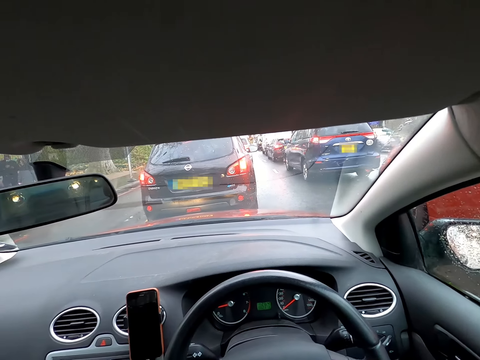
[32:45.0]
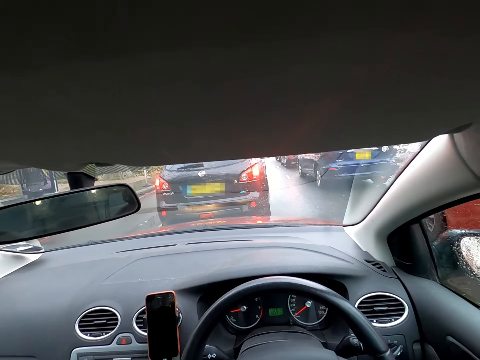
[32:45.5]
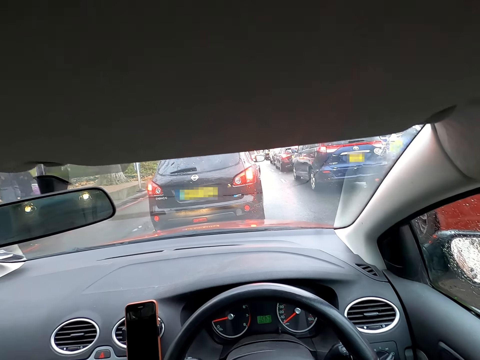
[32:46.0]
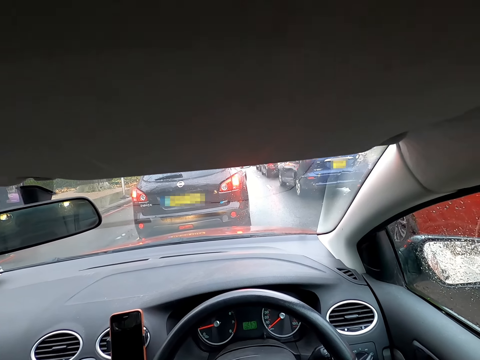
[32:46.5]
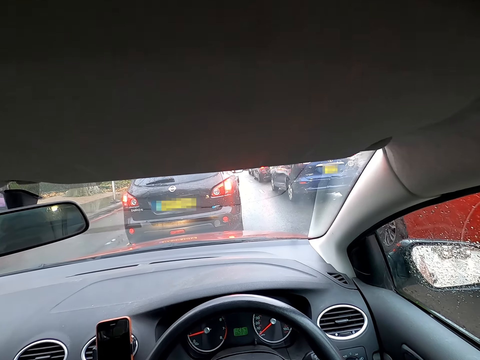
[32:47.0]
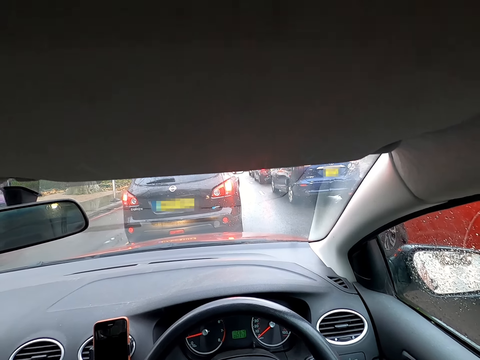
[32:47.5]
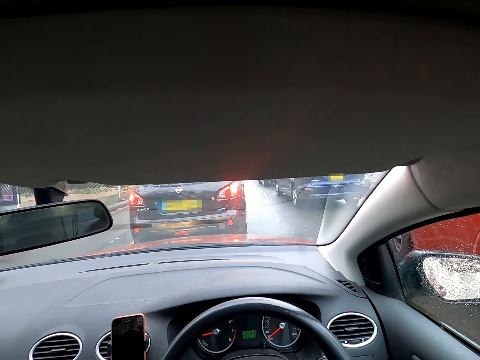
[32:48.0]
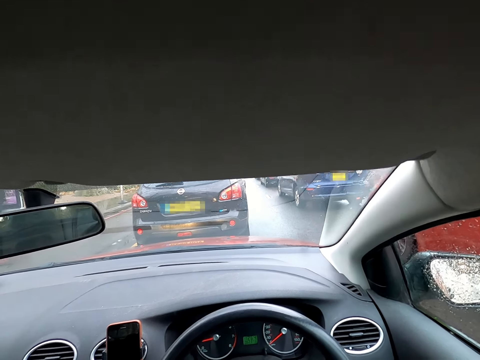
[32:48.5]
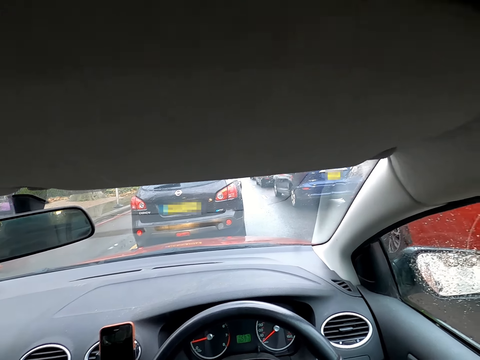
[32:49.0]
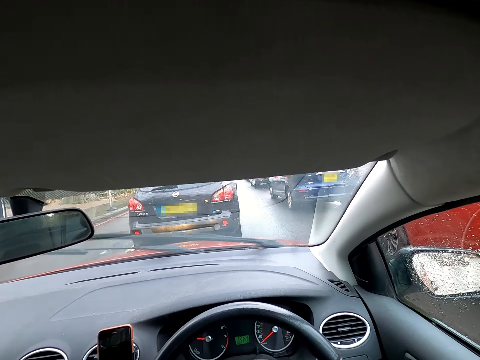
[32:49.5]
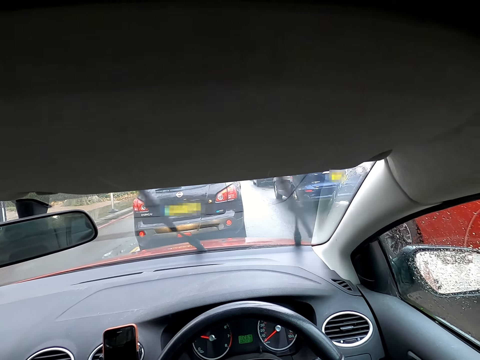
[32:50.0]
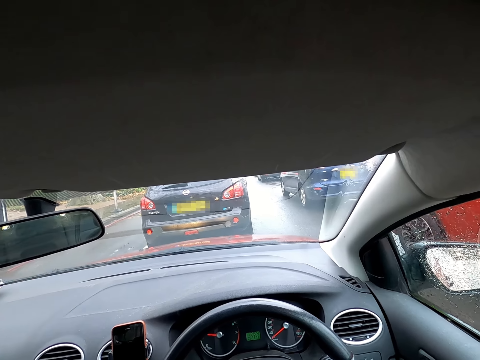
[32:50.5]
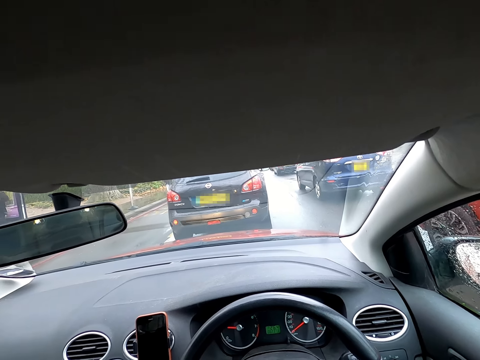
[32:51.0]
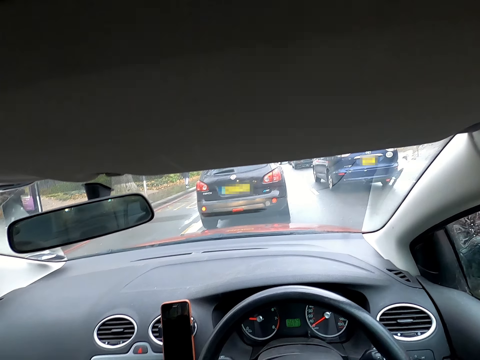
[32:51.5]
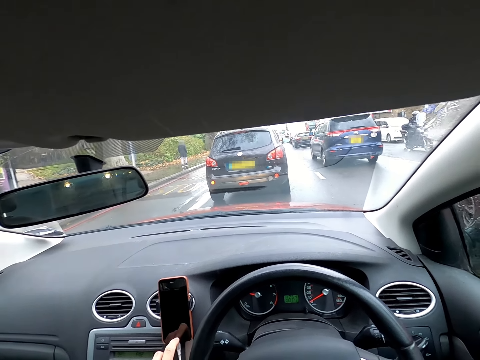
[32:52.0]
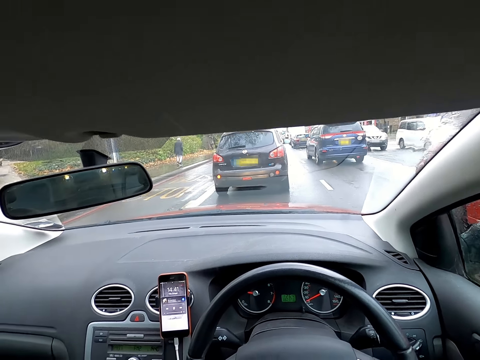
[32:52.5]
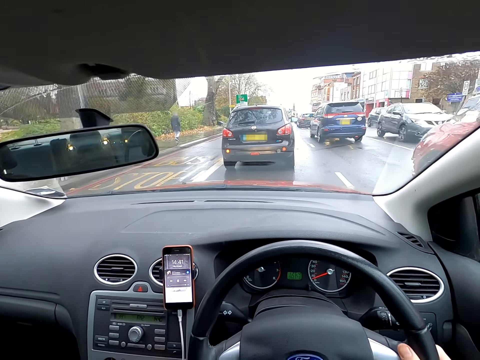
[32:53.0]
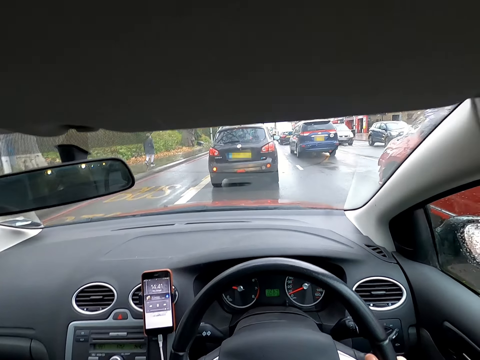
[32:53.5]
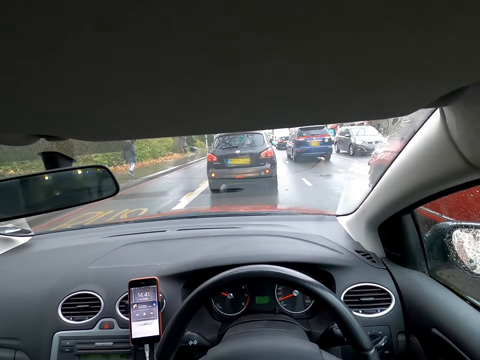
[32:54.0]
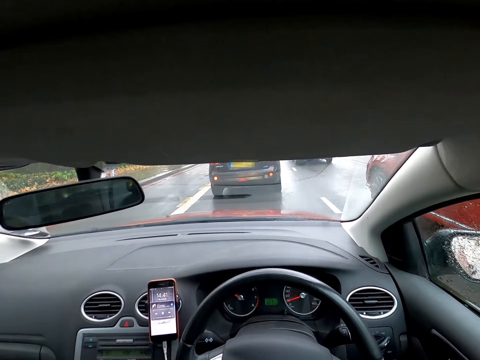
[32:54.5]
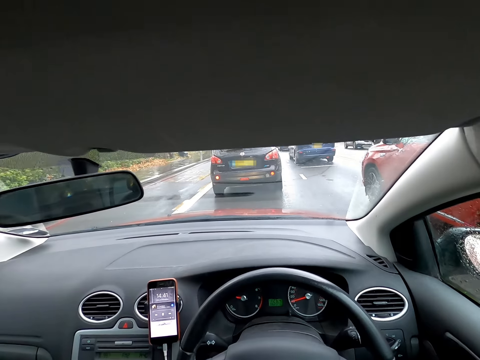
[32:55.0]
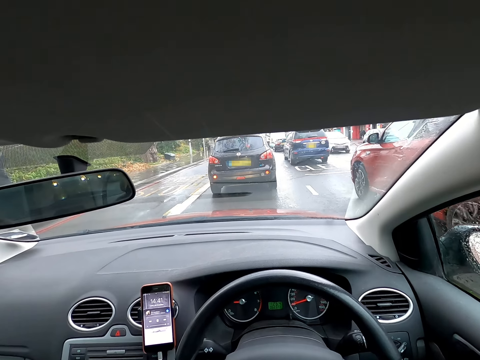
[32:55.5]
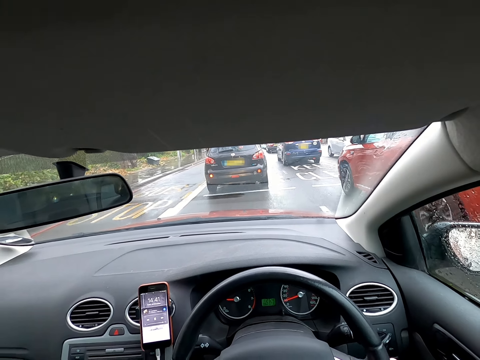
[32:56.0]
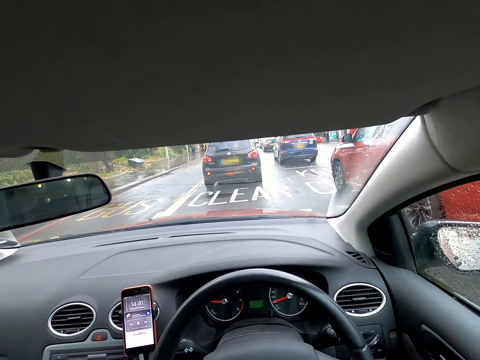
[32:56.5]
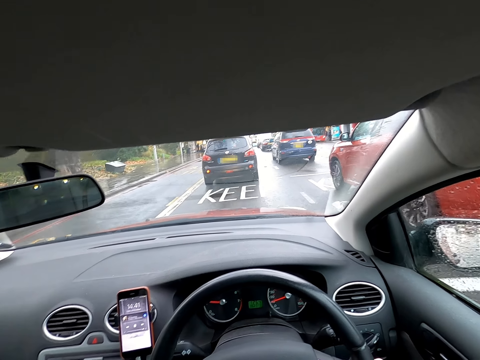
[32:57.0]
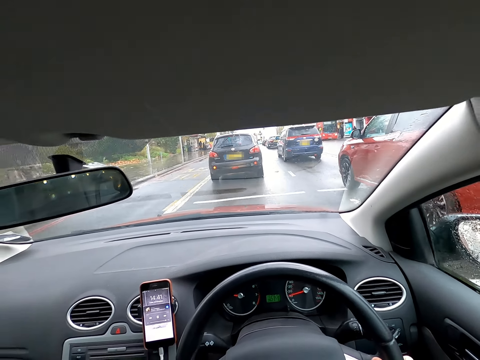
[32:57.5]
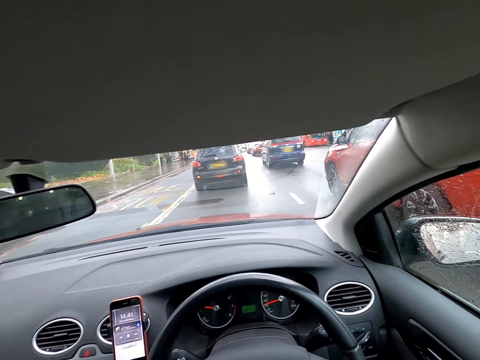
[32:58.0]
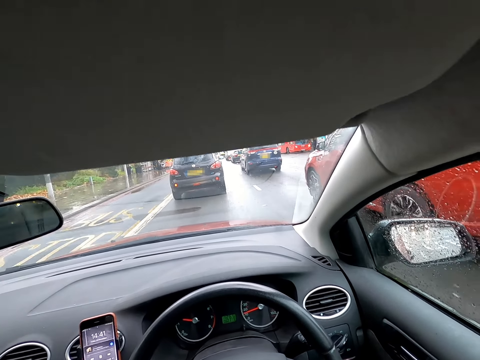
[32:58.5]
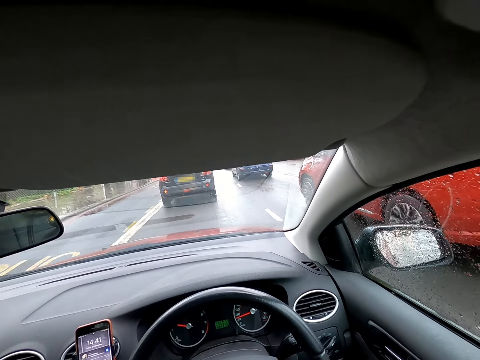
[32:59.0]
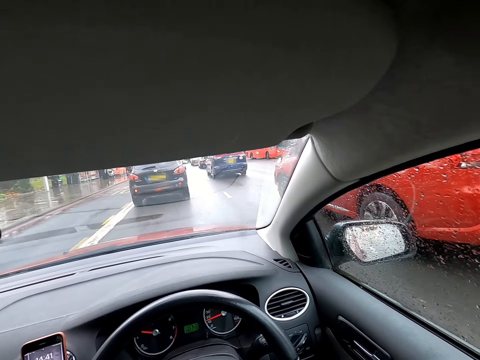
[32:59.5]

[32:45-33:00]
The camera wearer drives the car. He presses a phone on the car's dashboard with his left hand. A red car drives past him.

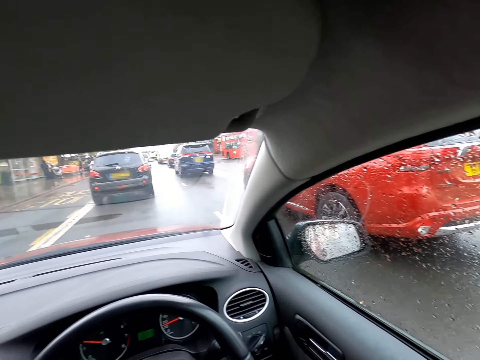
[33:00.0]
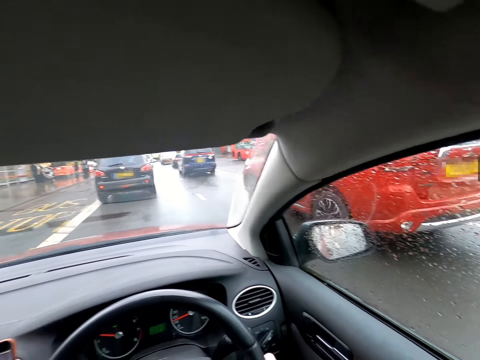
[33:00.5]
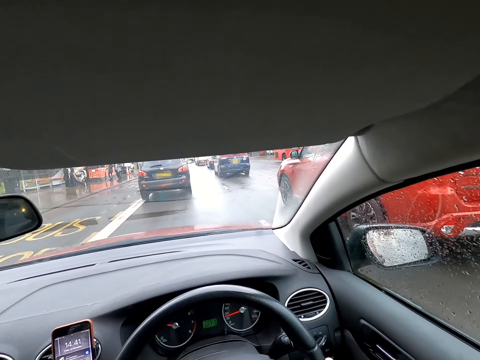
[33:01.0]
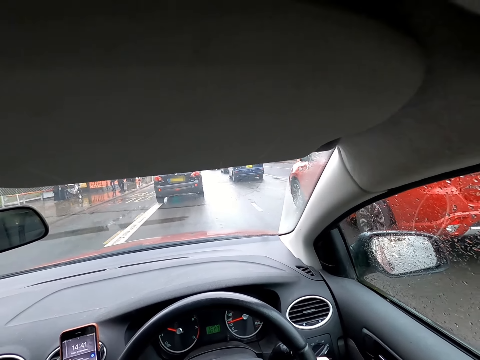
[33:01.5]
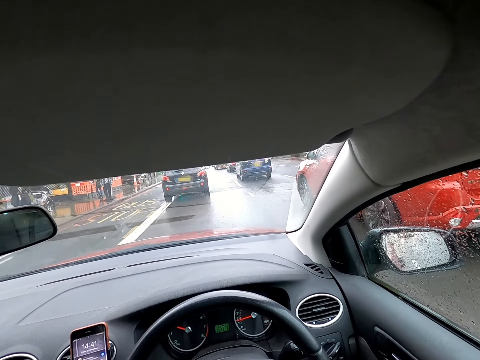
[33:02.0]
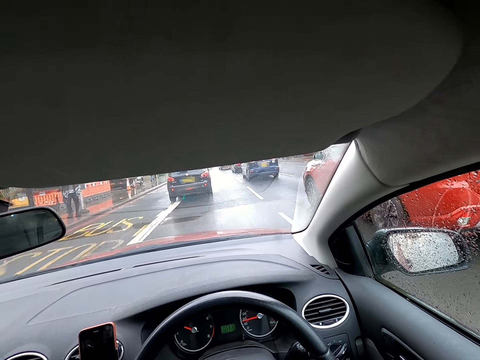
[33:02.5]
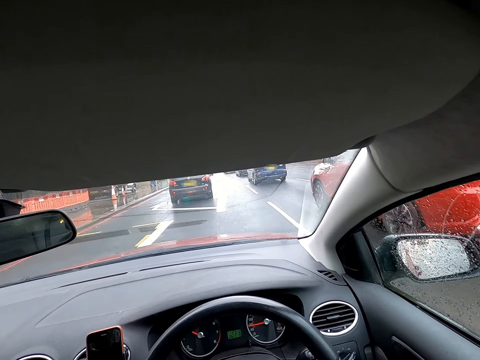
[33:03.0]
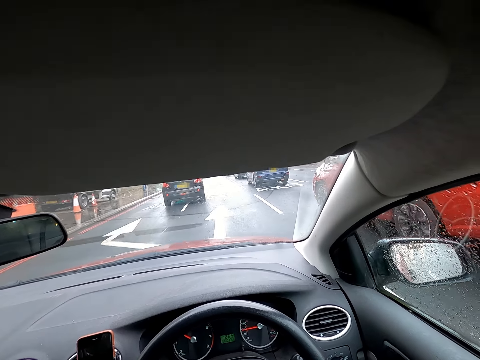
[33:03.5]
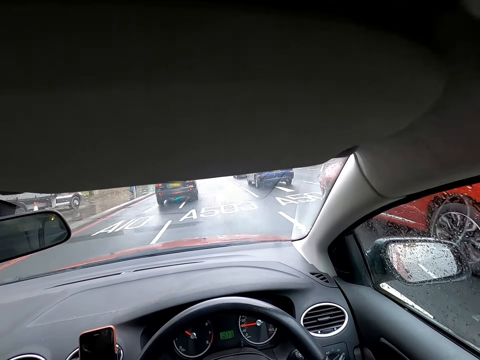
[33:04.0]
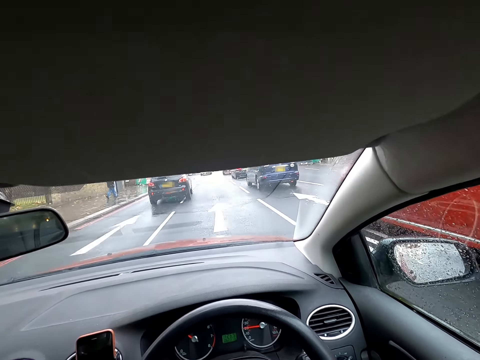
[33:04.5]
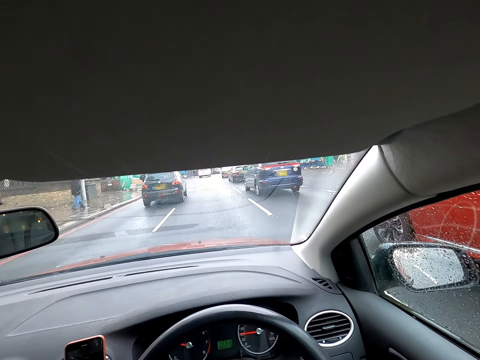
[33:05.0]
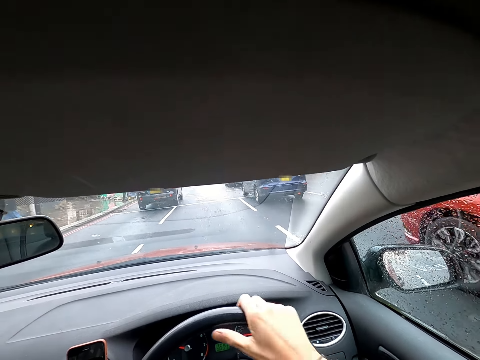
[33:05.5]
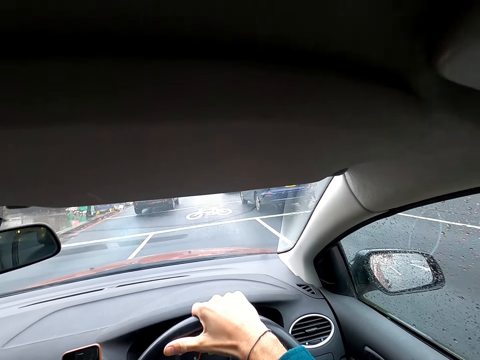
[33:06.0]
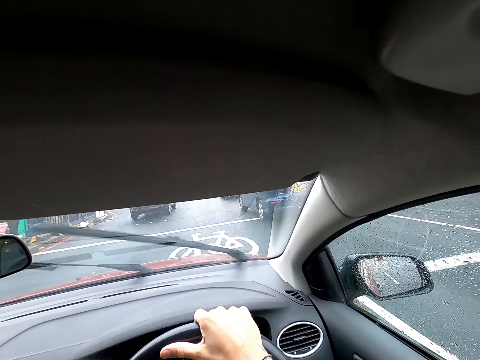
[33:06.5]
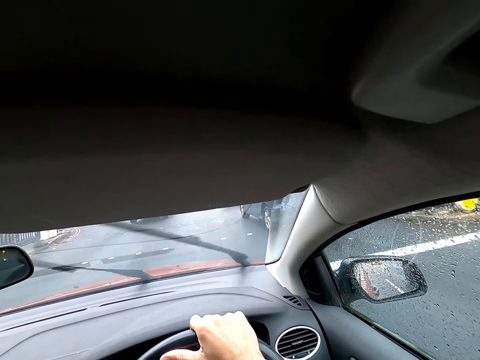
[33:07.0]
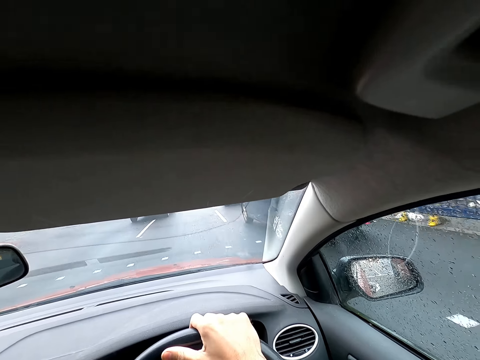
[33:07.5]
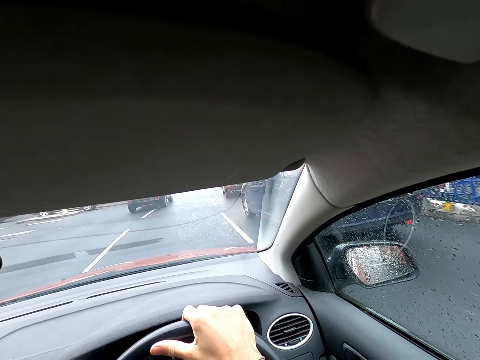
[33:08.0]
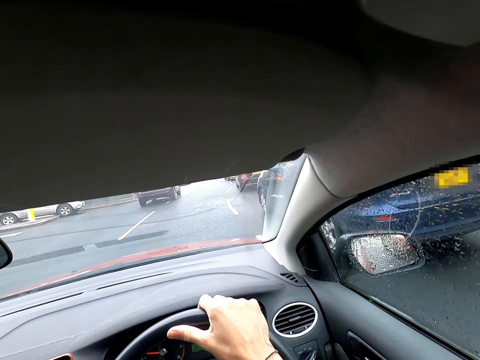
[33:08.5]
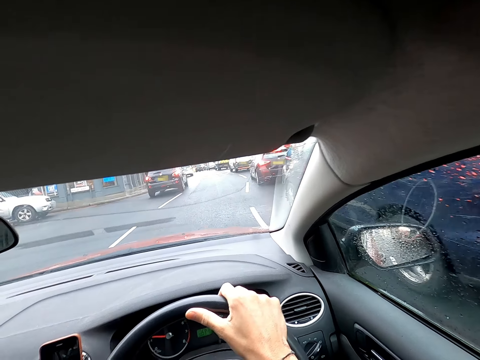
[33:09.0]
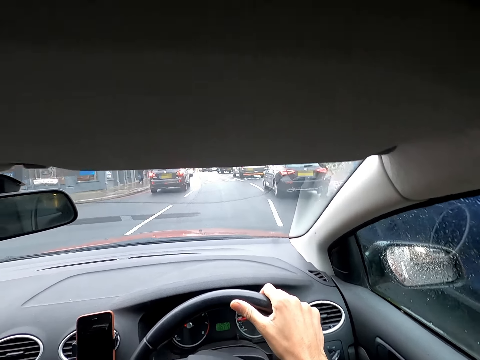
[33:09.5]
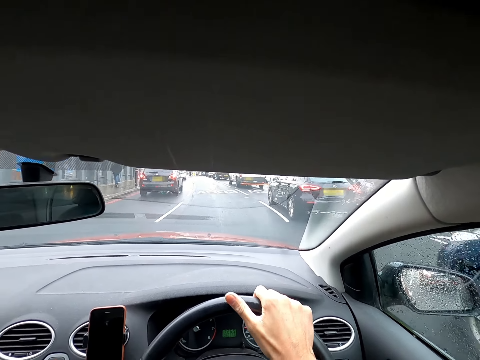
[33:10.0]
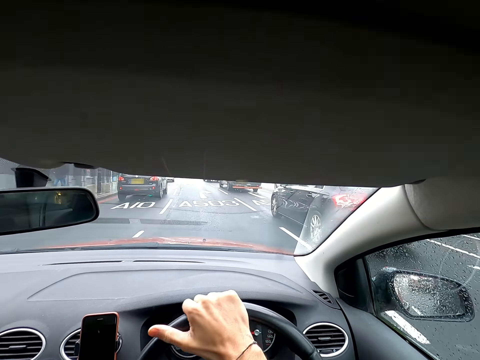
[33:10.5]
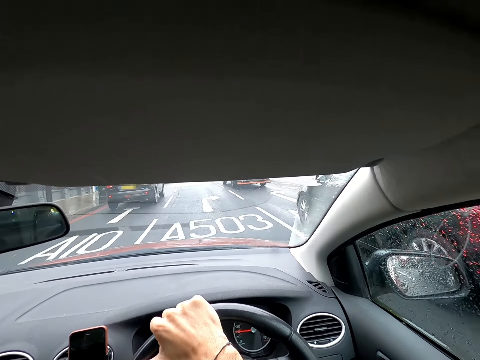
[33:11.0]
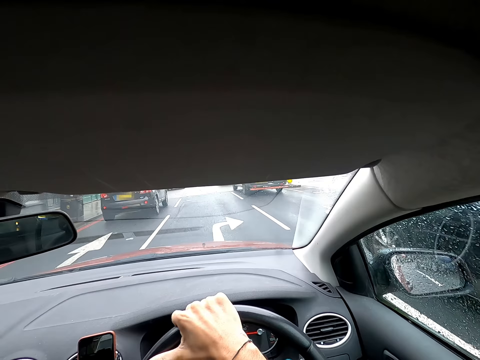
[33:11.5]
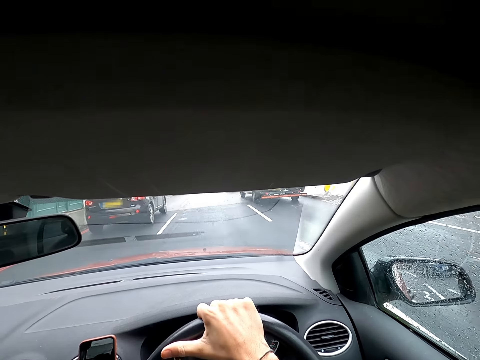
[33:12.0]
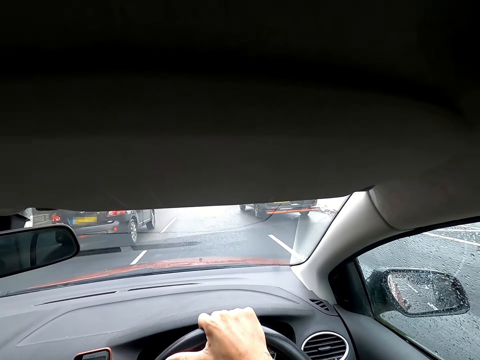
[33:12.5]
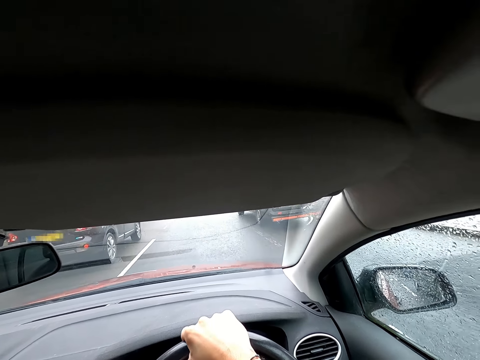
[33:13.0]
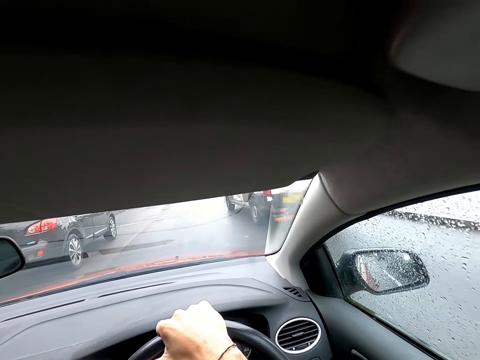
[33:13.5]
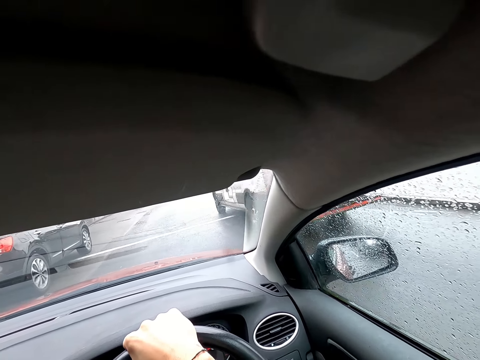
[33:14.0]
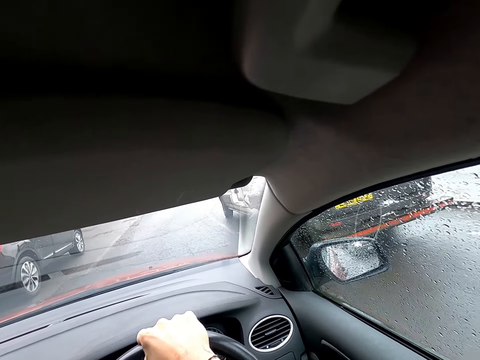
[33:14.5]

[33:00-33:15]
The camera wearer drives past the red car. He drives the car on the road with the steering wheel in his right hand. He drives past a blue car. He drives past an ash car.
